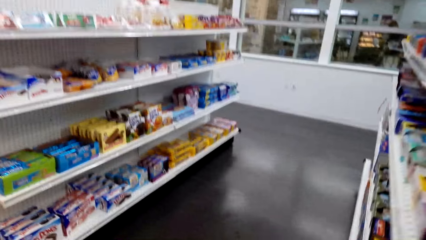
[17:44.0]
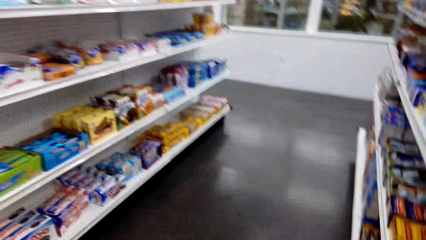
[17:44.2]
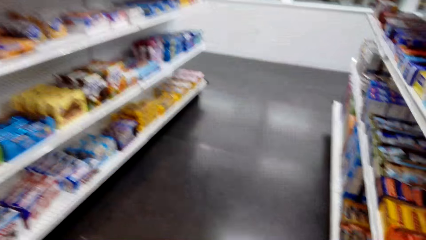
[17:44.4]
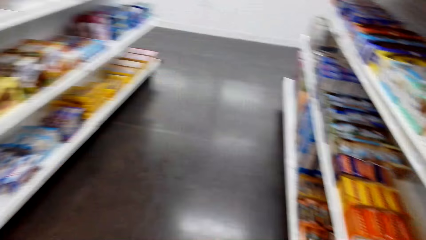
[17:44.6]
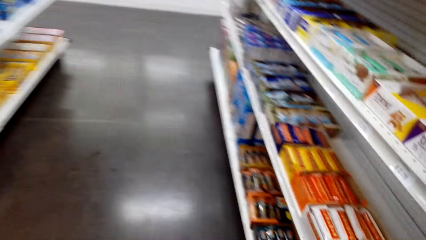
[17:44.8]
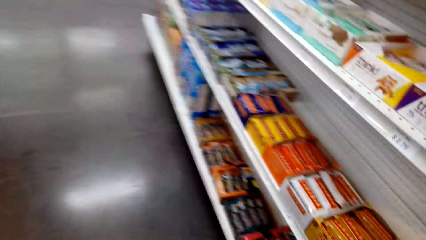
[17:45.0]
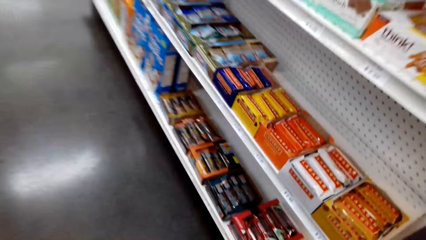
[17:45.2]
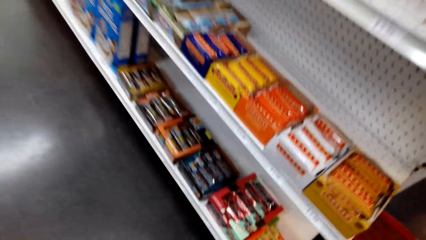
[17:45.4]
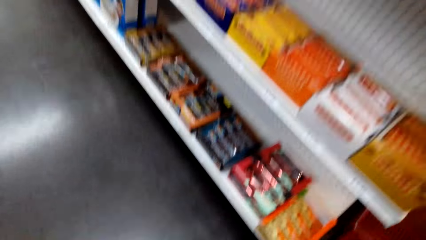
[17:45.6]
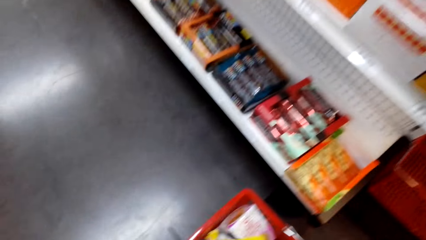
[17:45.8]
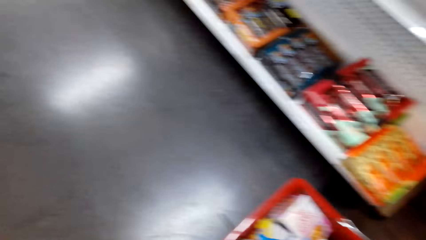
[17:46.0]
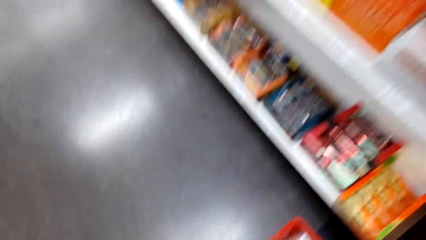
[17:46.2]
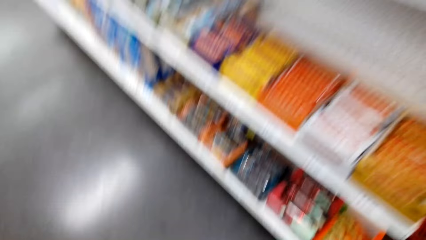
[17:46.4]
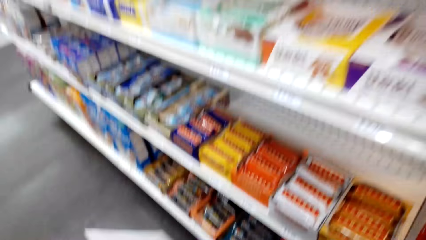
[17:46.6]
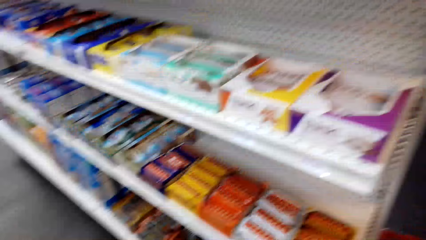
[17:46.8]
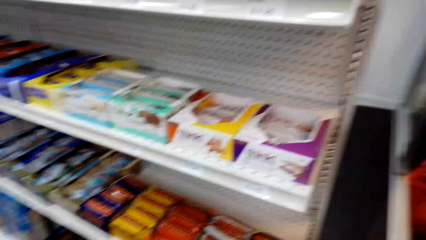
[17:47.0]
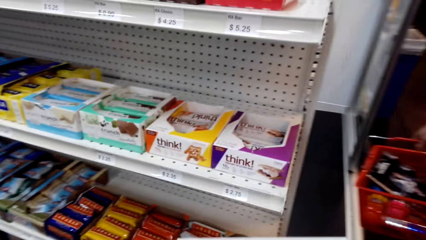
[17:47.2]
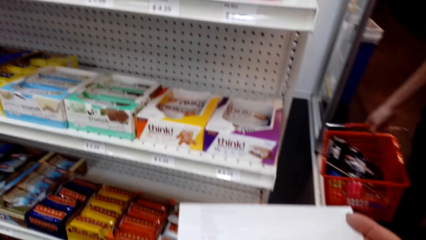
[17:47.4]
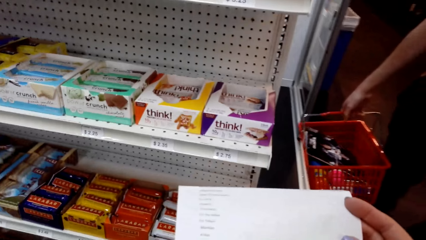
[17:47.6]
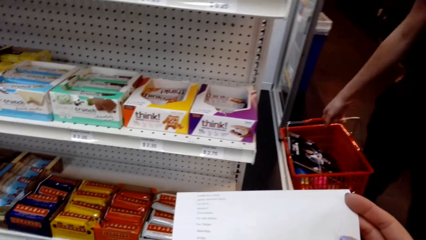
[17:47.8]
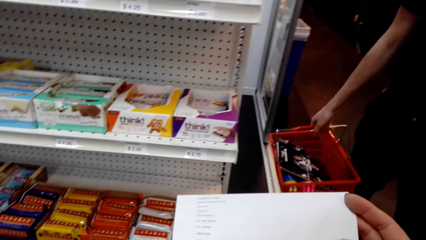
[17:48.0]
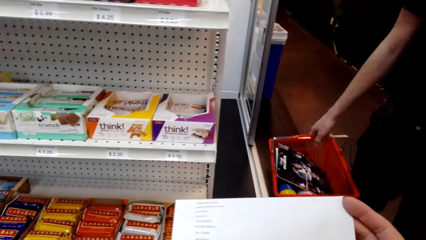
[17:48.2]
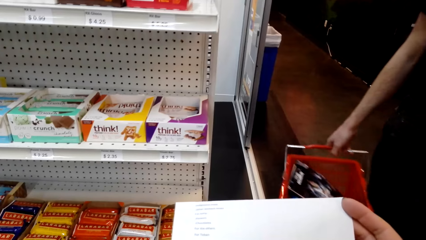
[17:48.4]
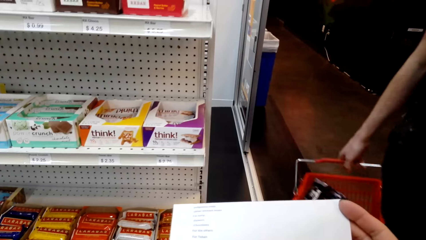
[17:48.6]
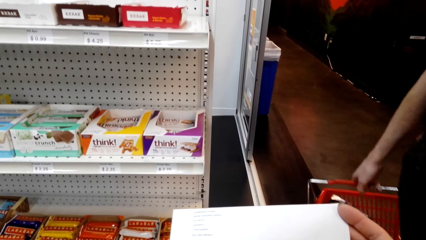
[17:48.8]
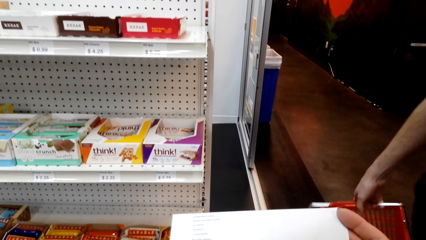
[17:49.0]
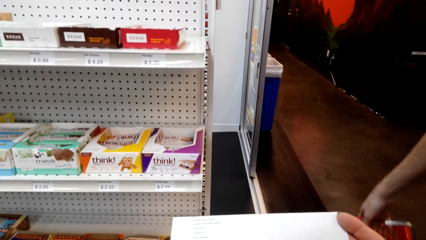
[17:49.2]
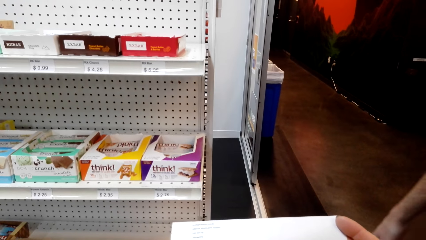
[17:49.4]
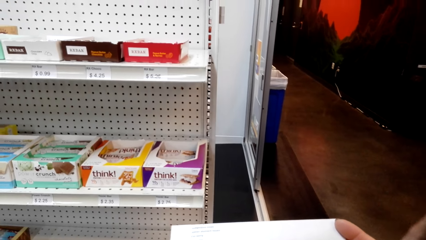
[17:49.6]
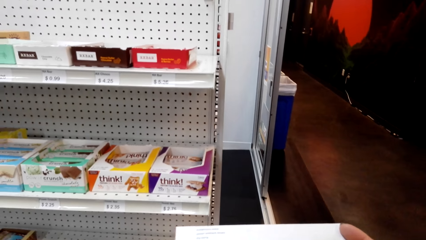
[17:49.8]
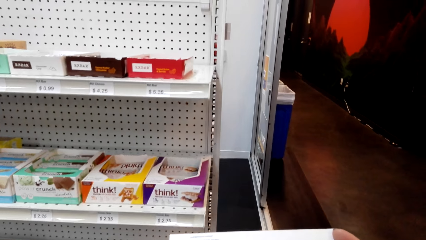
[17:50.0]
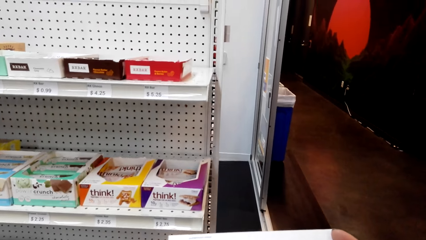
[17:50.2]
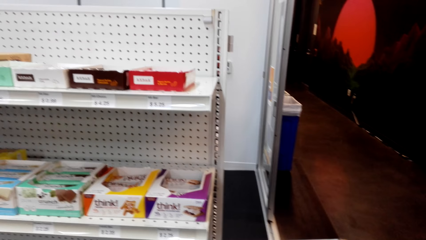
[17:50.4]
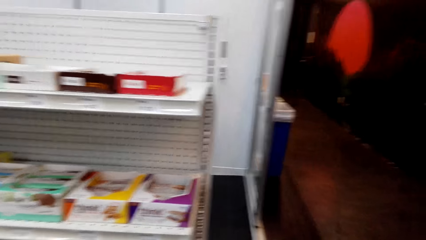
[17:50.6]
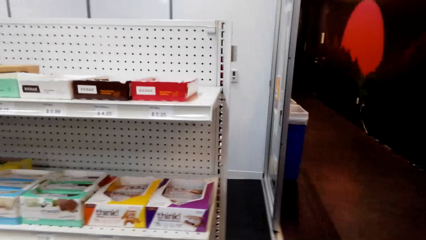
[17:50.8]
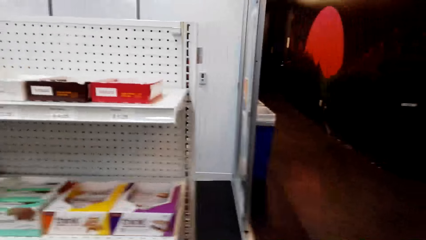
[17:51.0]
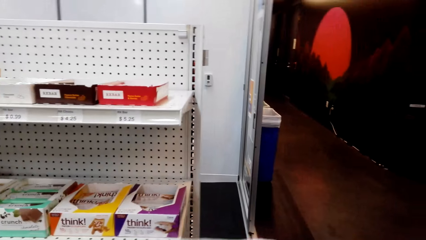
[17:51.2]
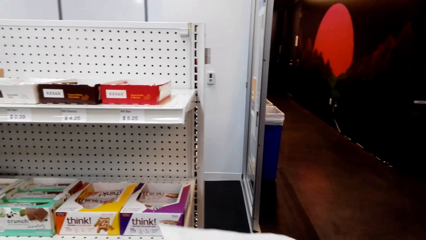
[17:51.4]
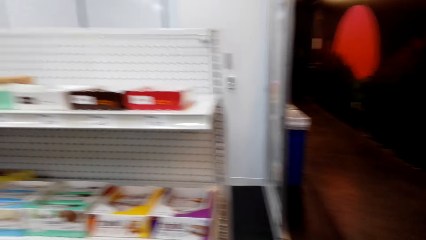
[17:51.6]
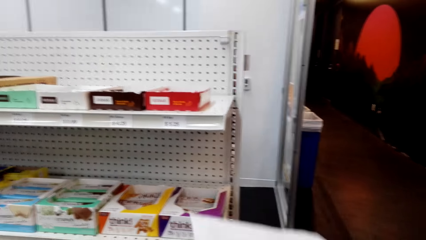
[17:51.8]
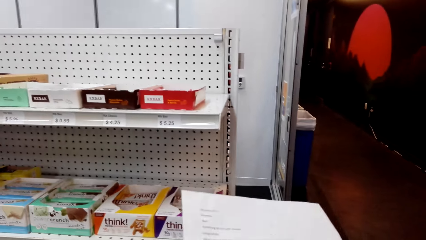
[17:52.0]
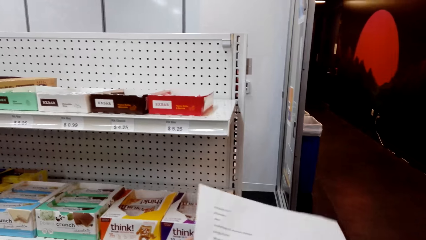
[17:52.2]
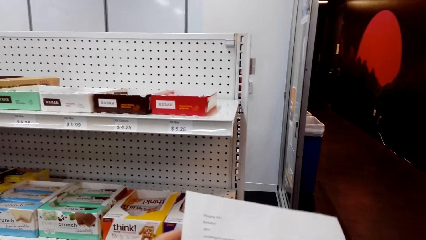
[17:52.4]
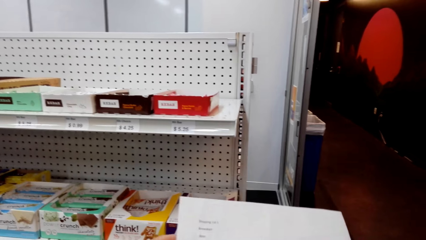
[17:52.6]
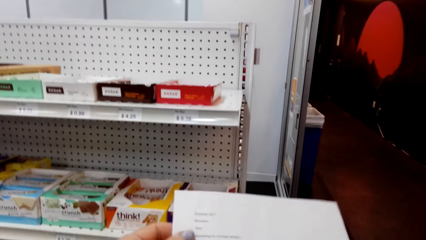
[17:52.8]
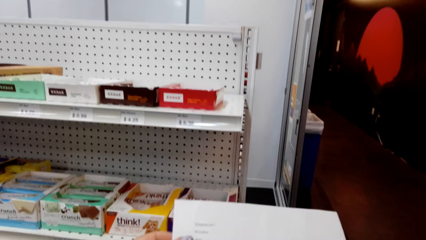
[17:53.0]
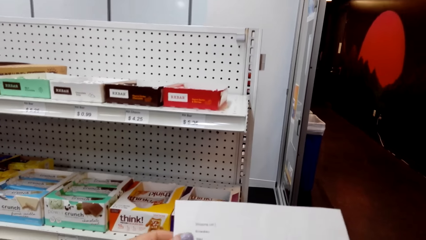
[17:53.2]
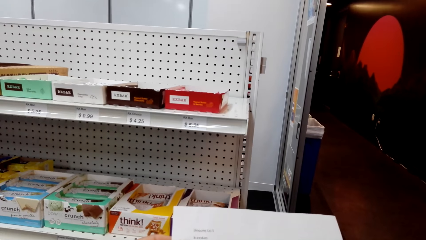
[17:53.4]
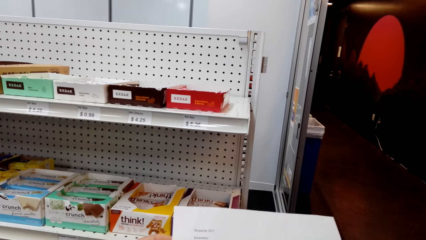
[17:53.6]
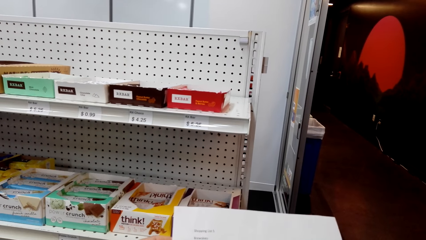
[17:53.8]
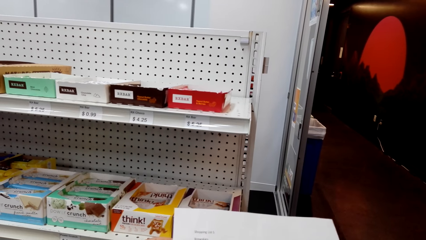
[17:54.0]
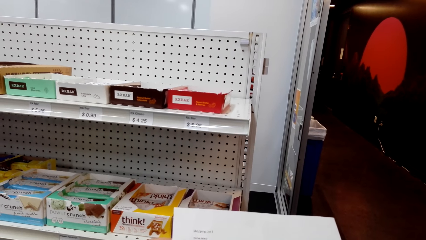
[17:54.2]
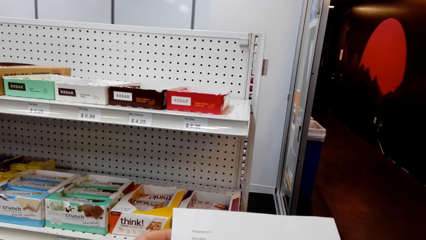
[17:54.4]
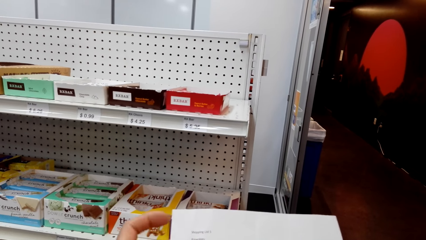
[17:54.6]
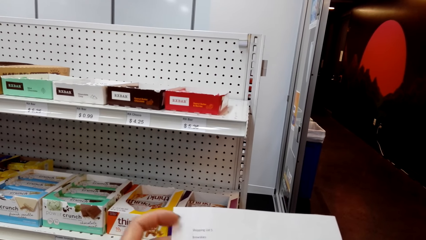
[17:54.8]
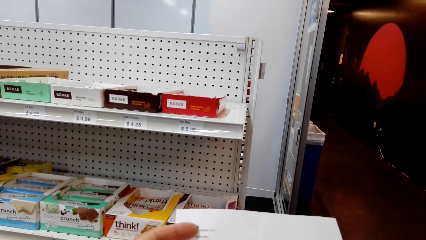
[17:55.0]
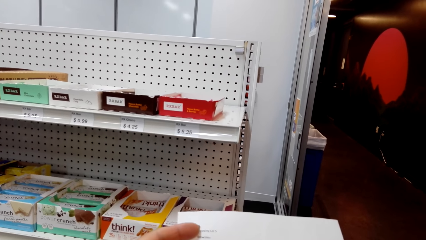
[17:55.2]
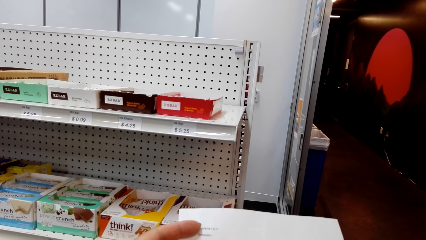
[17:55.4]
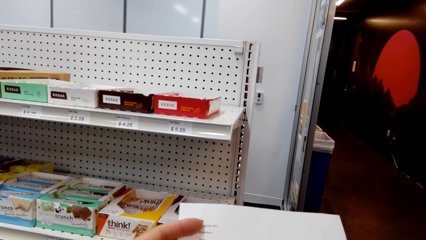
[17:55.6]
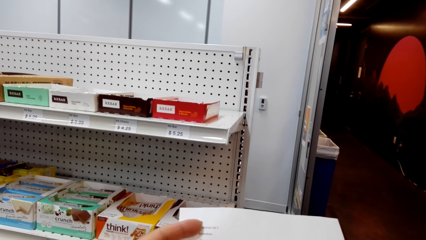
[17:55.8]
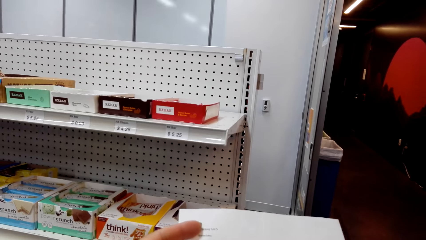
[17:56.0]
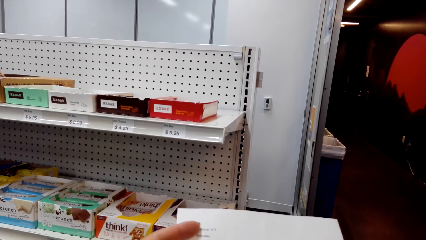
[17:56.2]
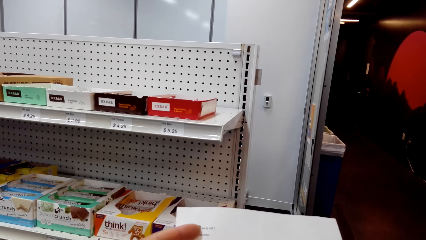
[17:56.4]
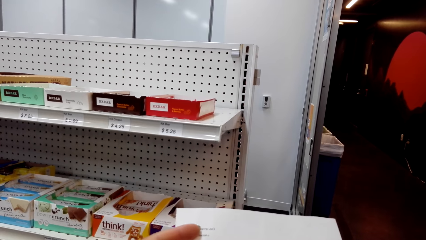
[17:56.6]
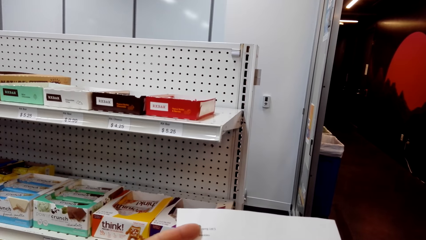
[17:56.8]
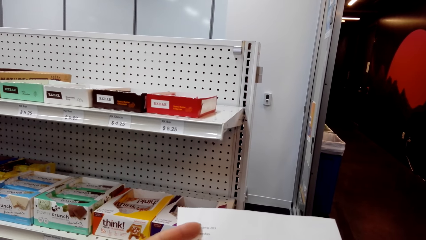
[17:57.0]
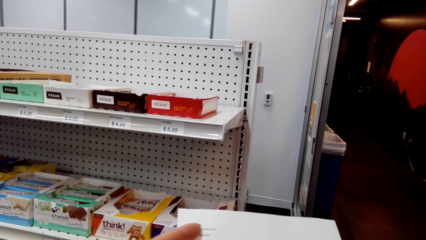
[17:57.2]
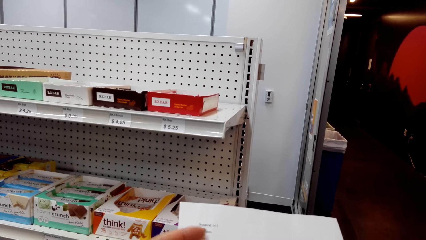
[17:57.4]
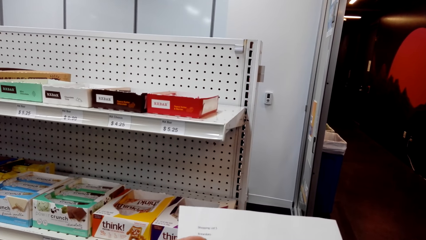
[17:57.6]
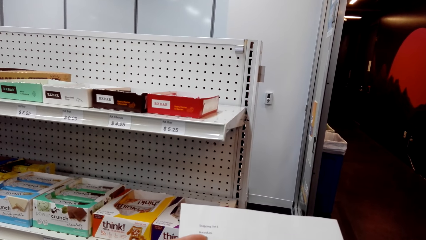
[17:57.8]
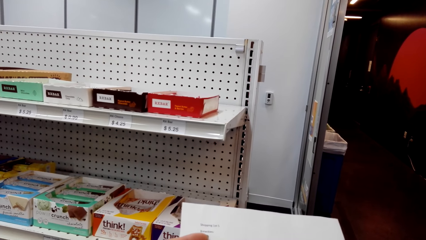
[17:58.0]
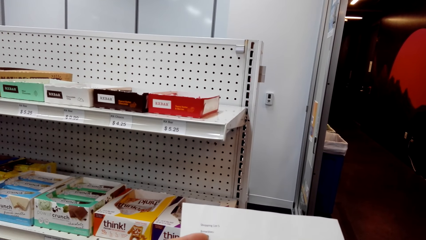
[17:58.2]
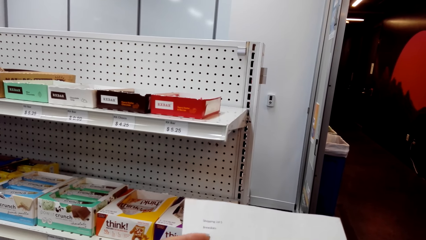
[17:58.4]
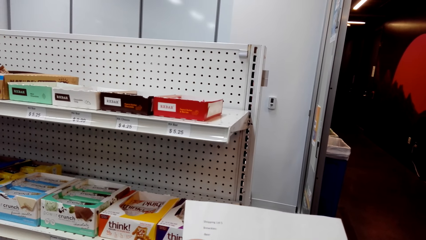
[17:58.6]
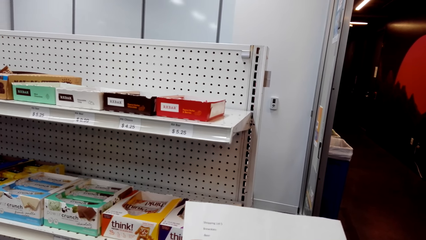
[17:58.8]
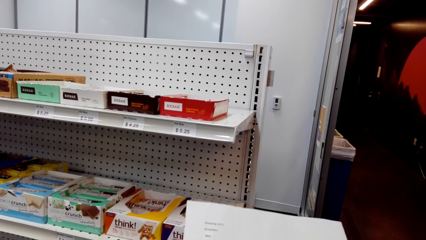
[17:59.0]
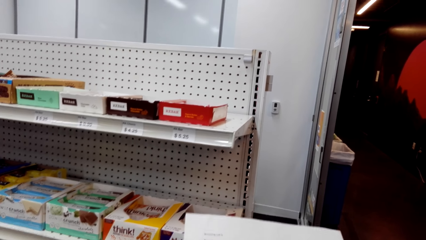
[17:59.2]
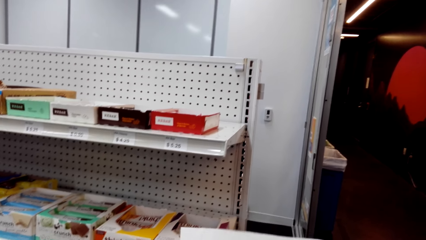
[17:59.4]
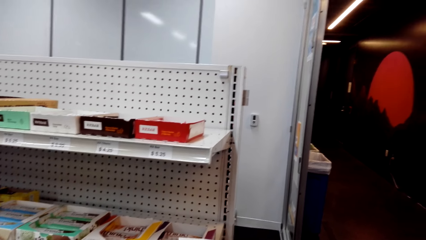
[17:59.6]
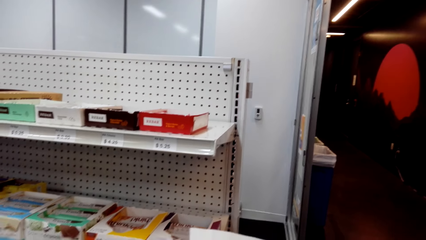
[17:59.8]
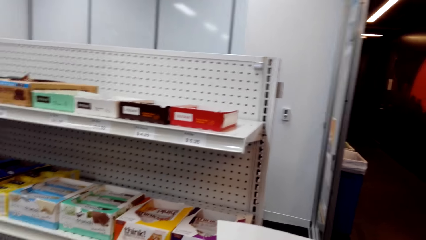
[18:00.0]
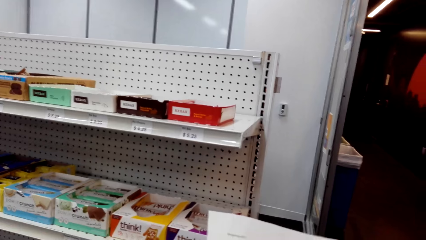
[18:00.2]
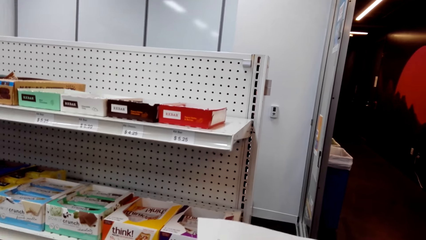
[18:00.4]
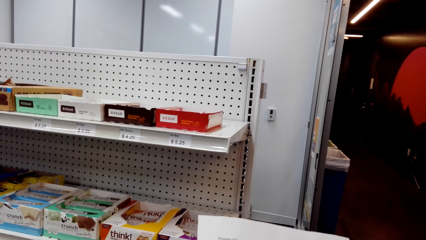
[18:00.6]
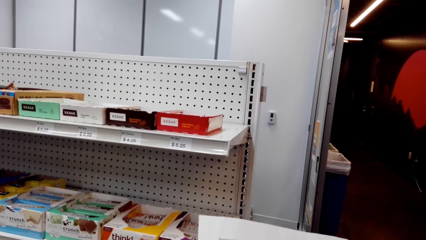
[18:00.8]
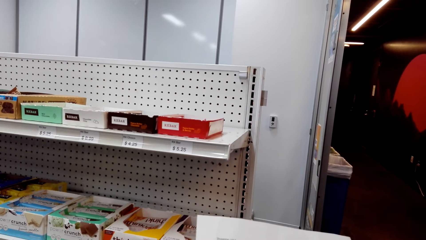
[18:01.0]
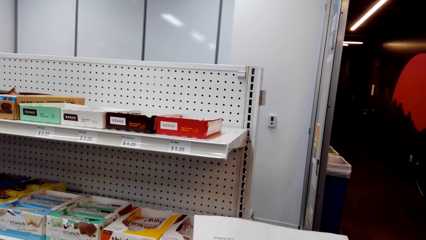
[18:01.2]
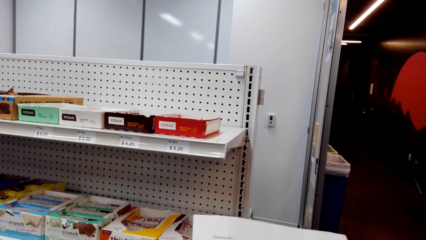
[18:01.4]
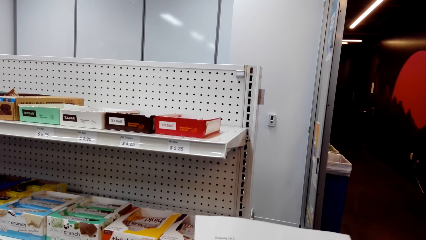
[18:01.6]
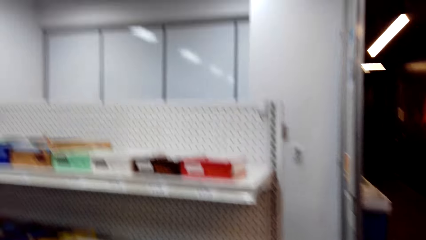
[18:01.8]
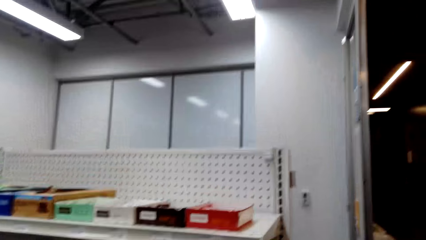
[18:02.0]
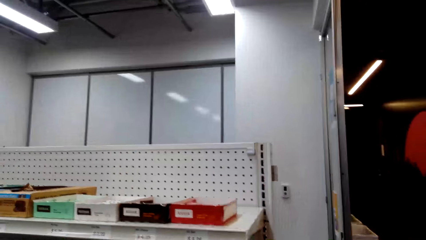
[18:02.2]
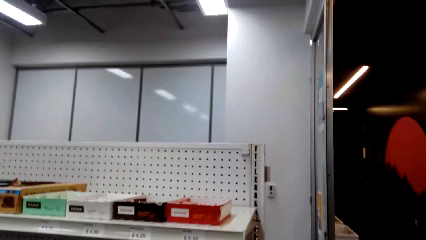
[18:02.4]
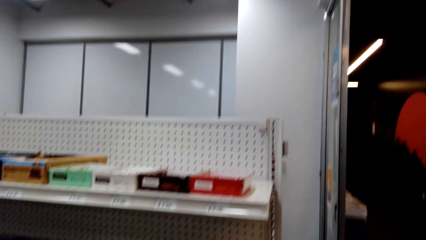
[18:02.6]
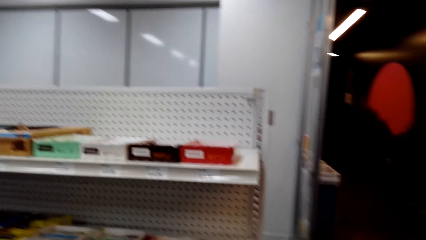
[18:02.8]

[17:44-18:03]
The camera wearer looks around a supermarket. They look at a piece of paper. A man walks around the supermarket. The camera wearer looks around the supermarket. They look at the piece of paper. They look around the supermarket. They look at the piece of paper. They look around the supermarket.
